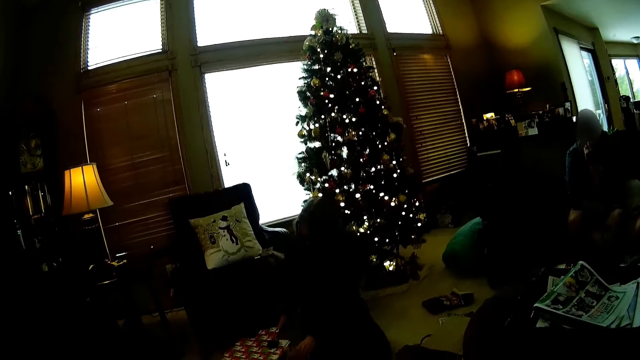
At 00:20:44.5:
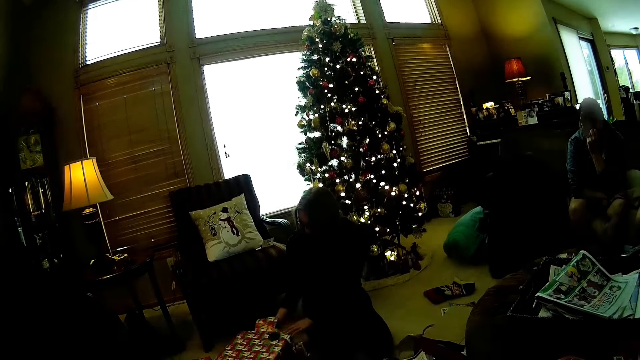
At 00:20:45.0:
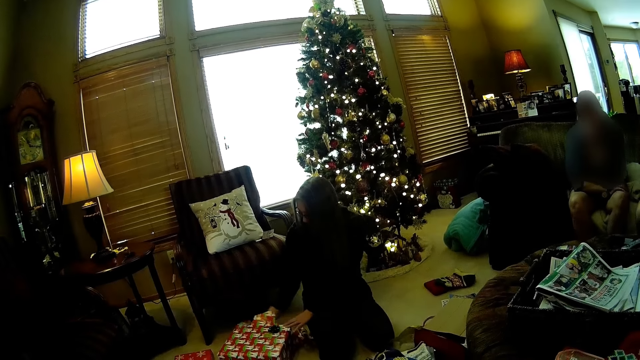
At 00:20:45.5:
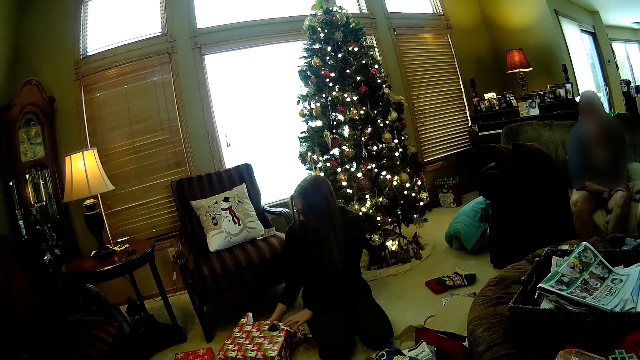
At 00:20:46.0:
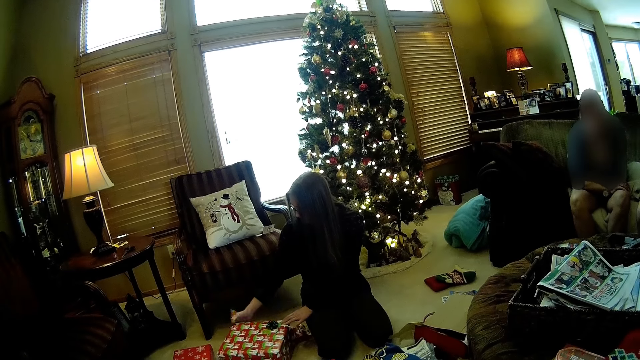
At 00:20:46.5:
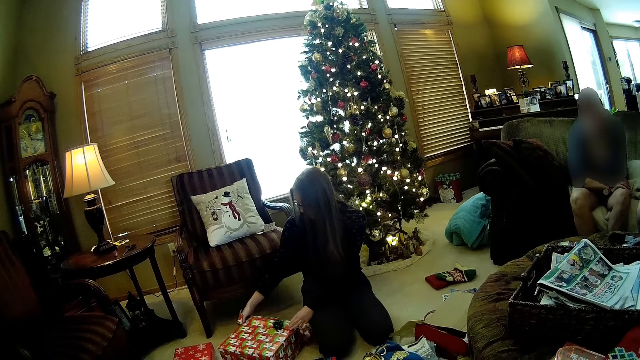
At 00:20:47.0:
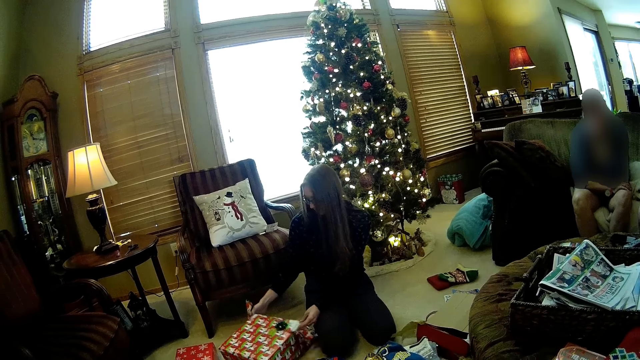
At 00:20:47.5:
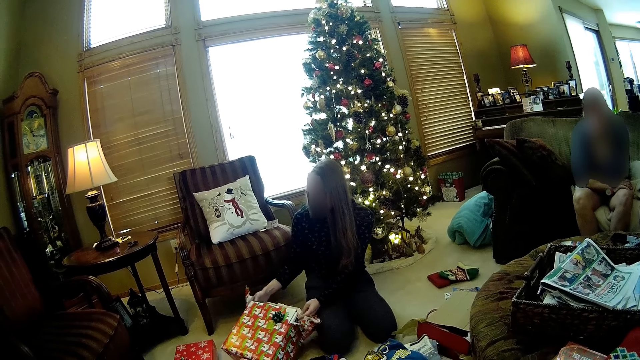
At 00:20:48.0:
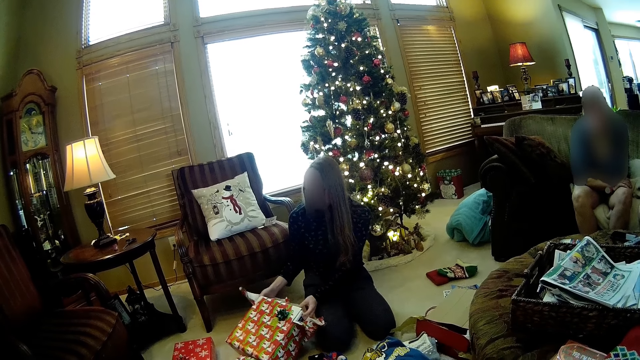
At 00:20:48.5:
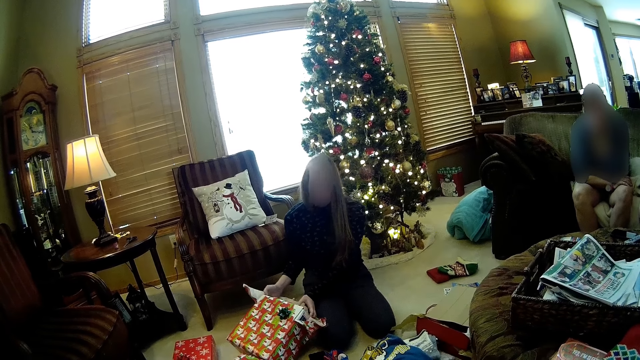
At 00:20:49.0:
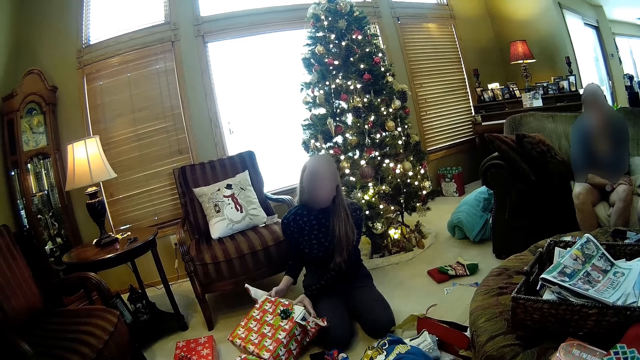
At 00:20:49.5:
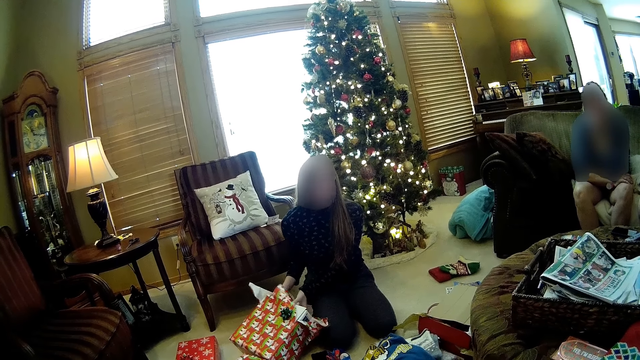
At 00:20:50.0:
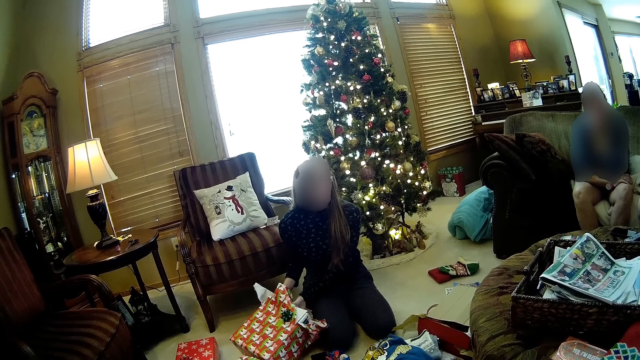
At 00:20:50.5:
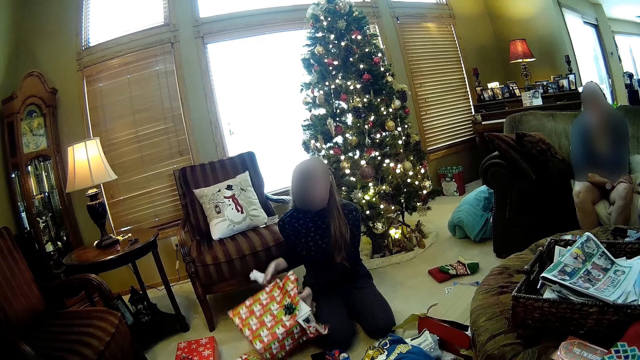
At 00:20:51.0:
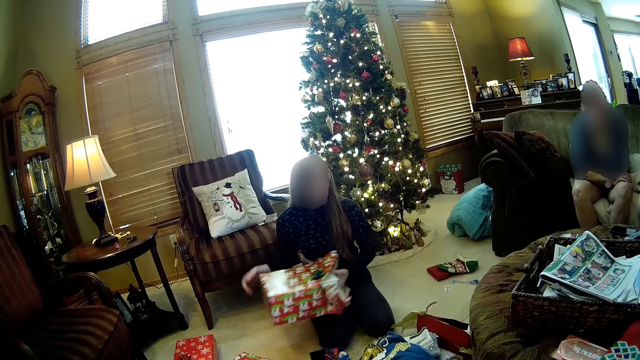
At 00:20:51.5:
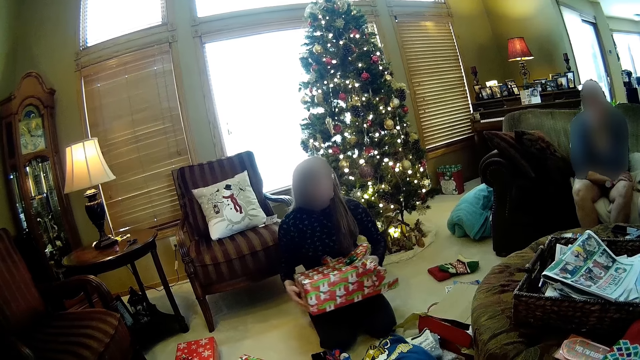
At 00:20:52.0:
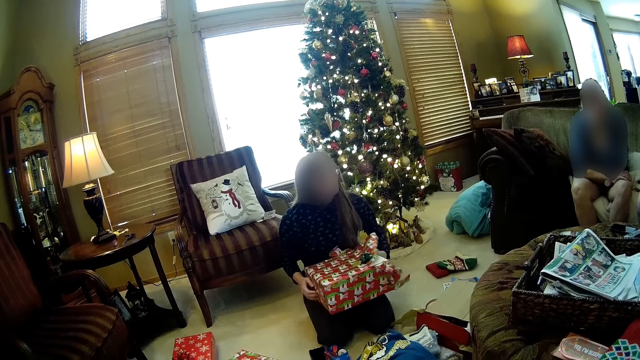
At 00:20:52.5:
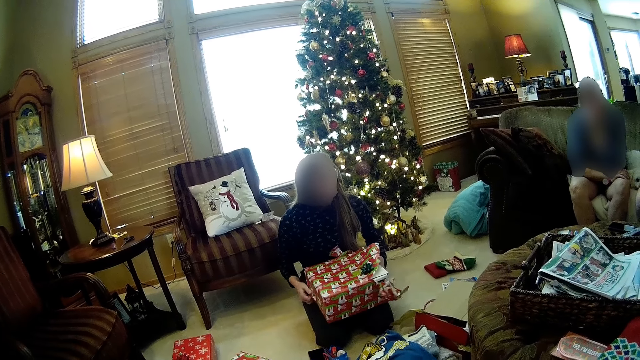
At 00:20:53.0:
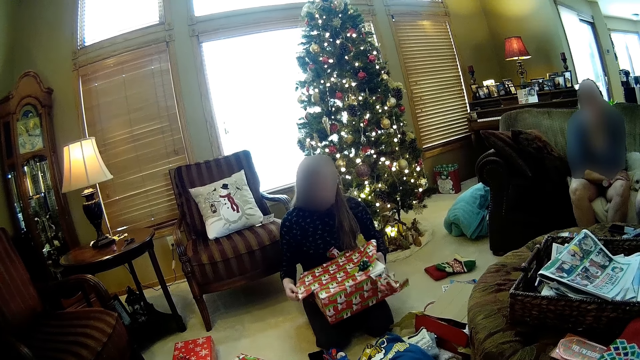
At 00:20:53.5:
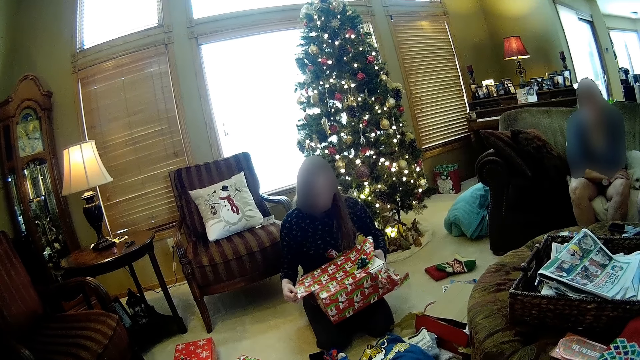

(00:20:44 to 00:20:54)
The woman unwraps the packaged gift with both hands.

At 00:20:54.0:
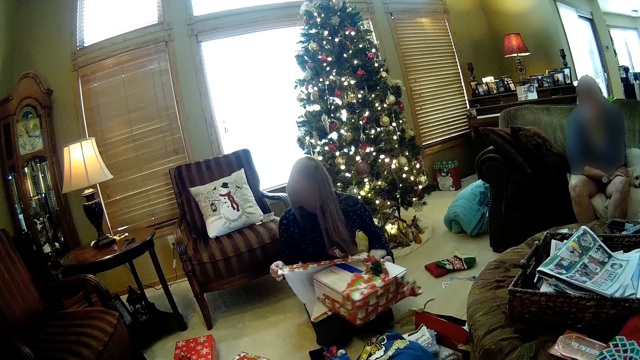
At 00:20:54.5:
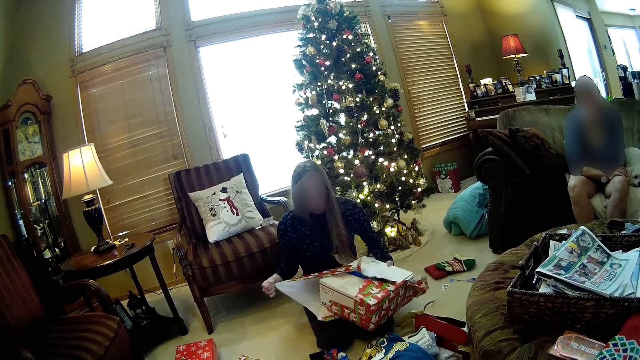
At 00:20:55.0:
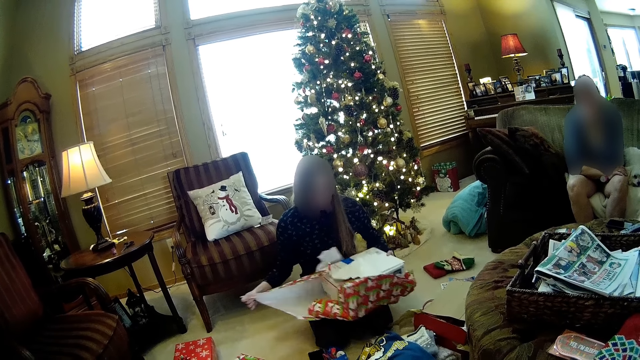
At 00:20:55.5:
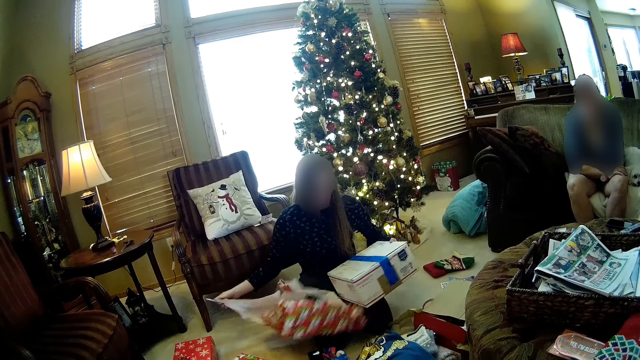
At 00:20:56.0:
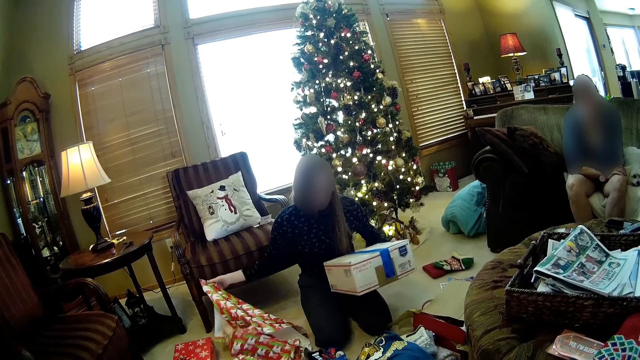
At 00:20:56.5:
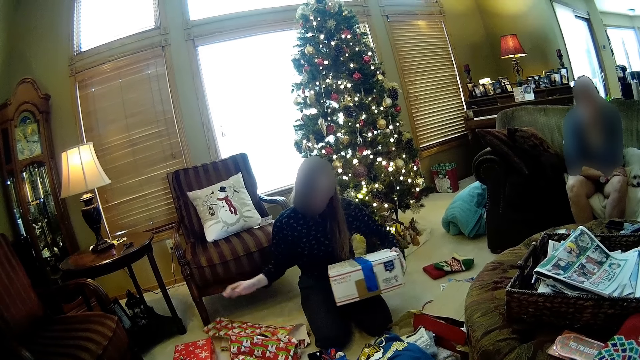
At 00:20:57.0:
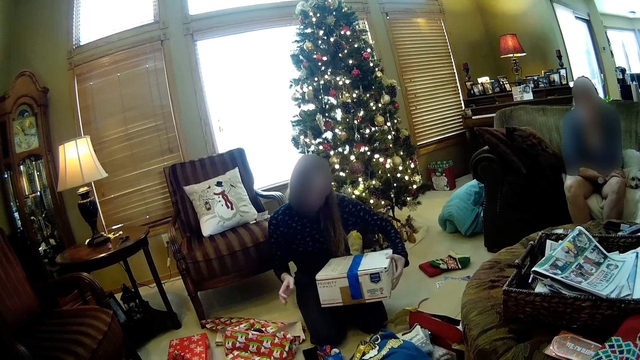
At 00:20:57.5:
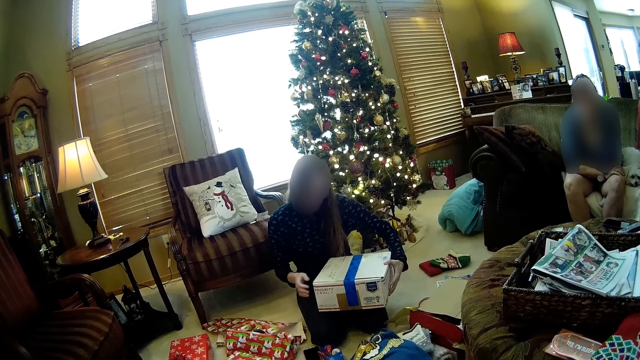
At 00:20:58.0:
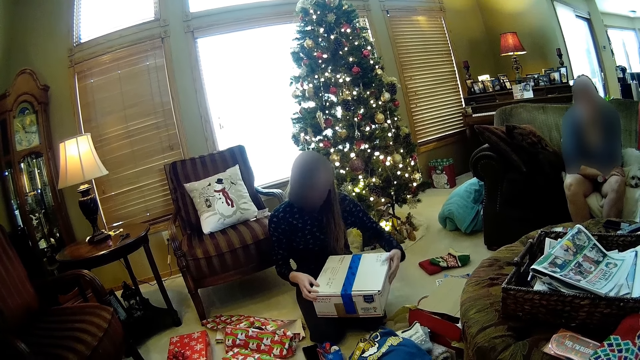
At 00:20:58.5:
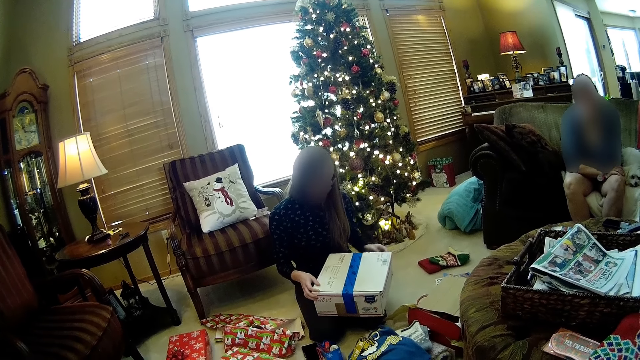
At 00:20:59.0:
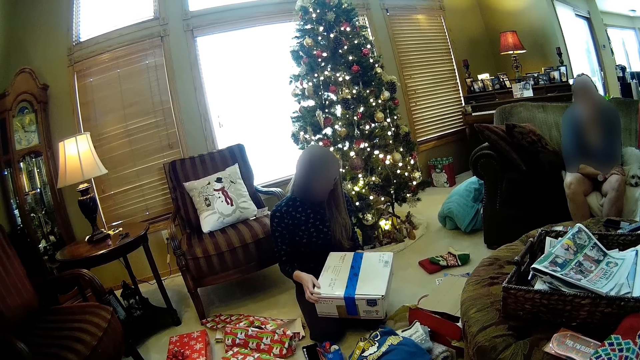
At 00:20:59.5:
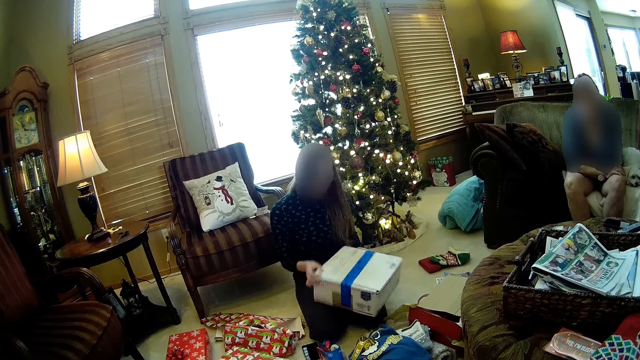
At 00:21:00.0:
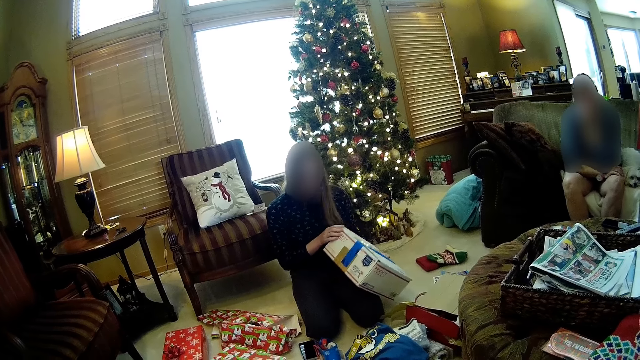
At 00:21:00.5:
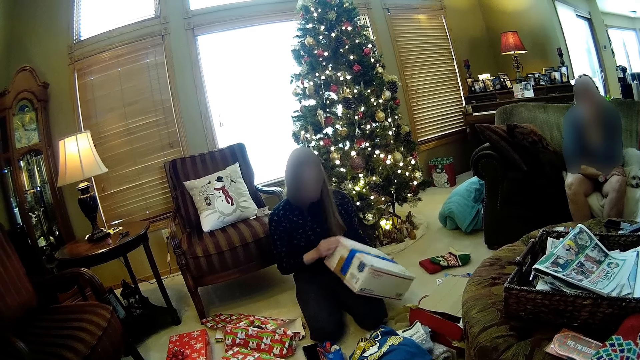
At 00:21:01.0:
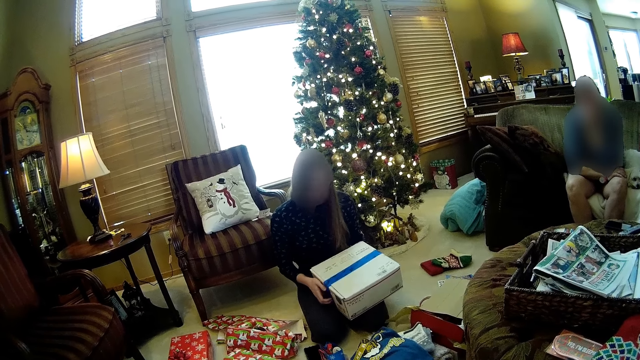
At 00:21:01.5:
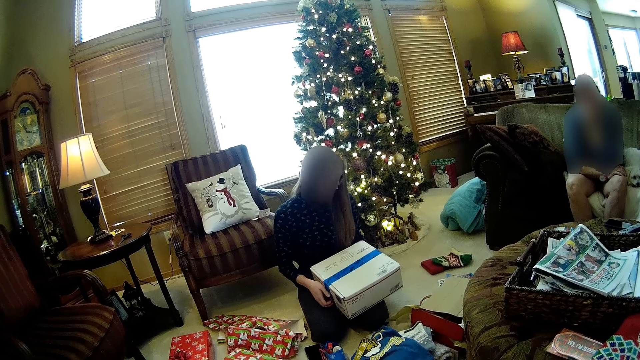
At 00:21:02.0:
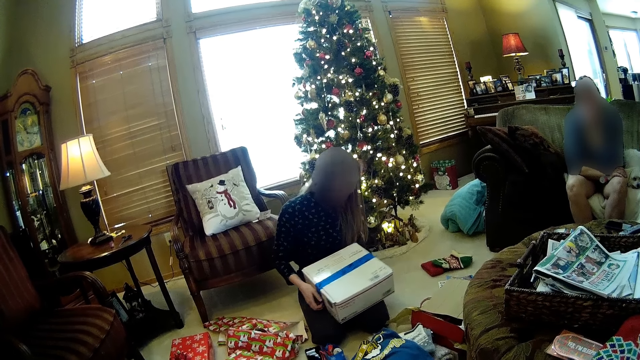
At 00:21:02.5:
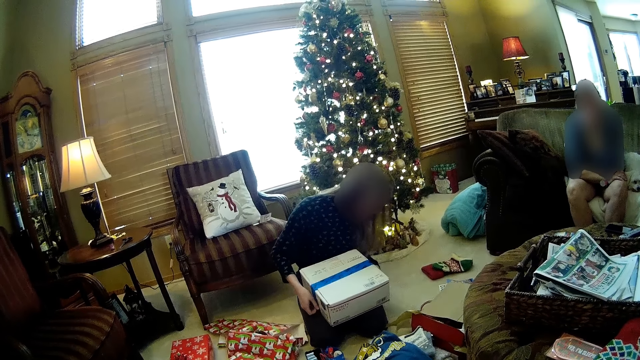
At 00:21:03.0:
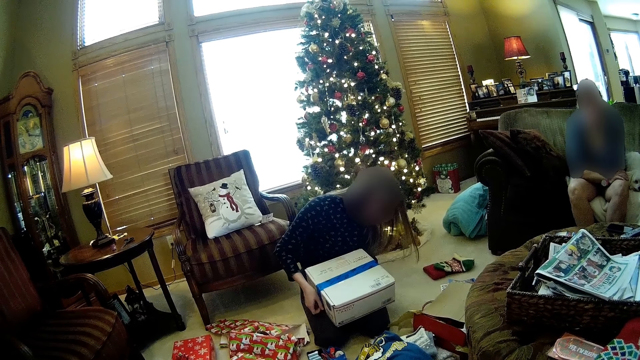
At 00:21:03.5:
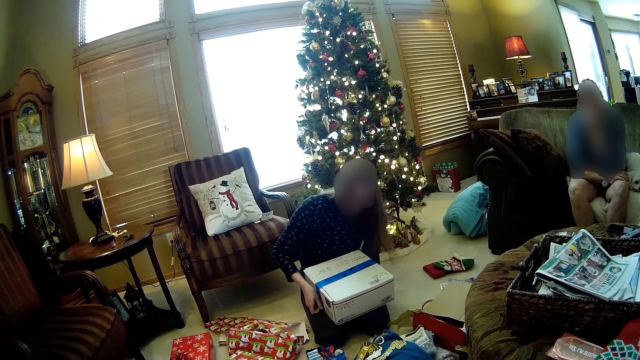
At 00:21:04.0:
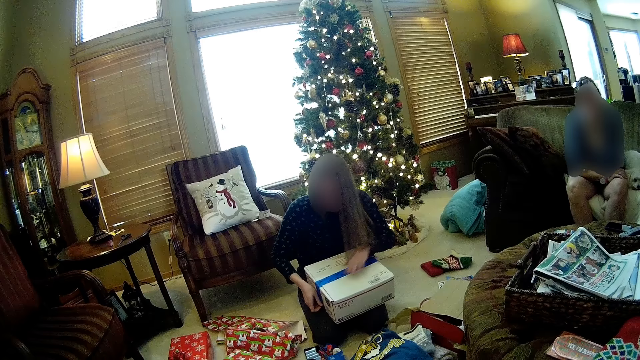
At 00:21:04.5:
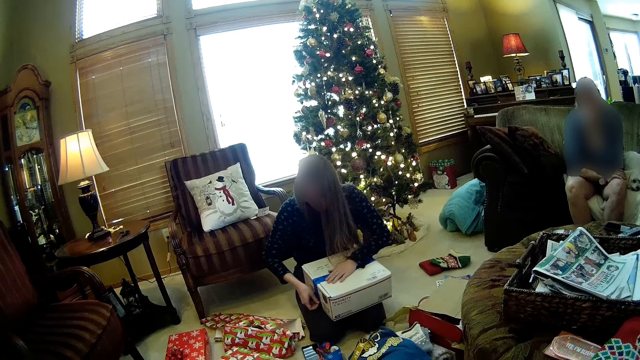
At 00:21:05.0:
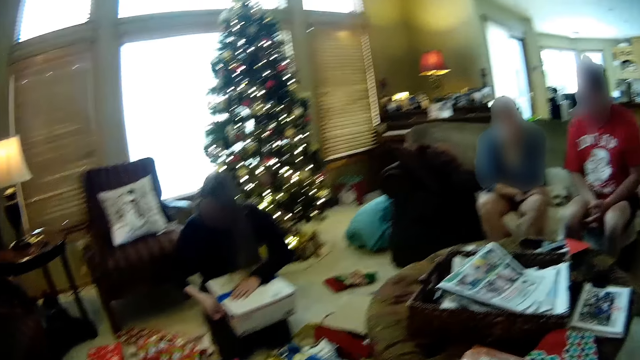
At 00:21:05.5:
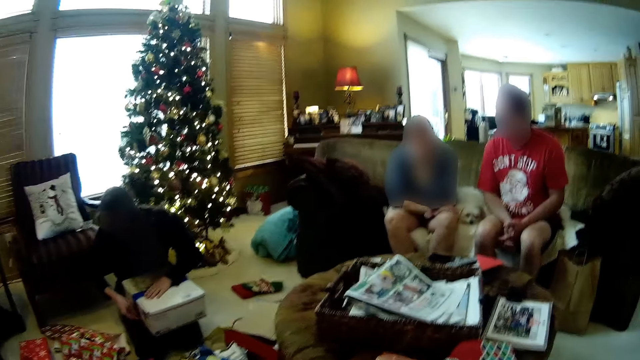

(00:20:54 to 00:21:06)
The woman drops nylon paper aside.
